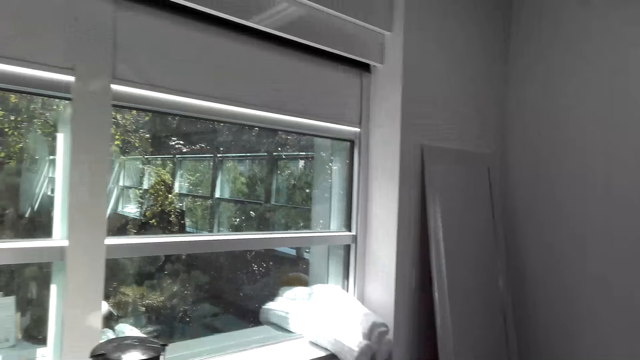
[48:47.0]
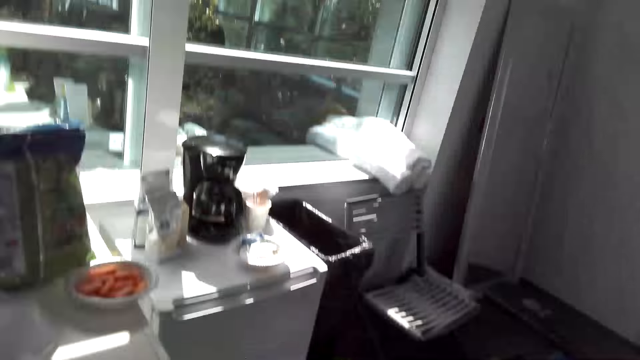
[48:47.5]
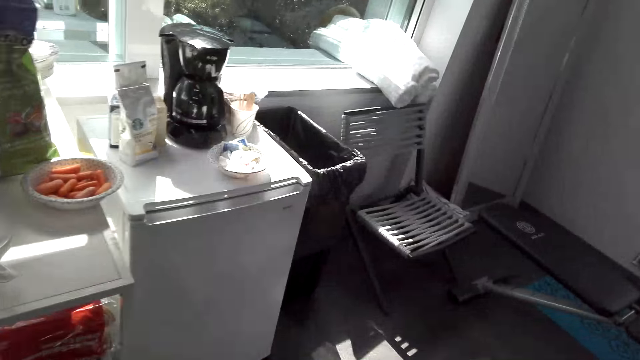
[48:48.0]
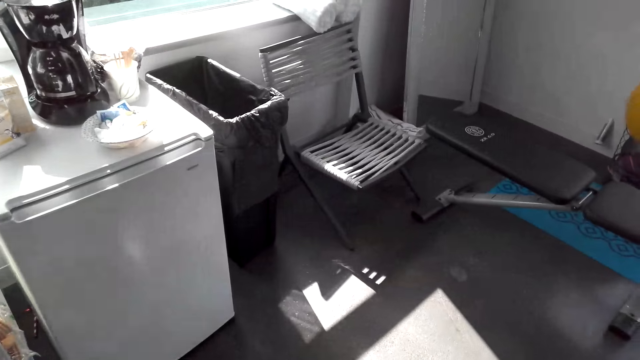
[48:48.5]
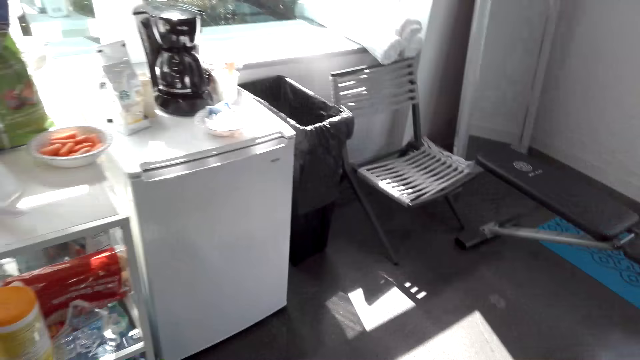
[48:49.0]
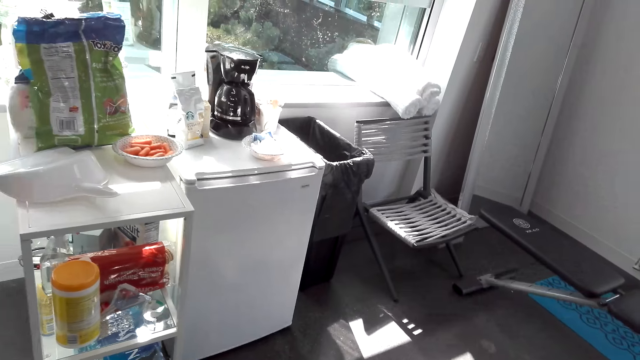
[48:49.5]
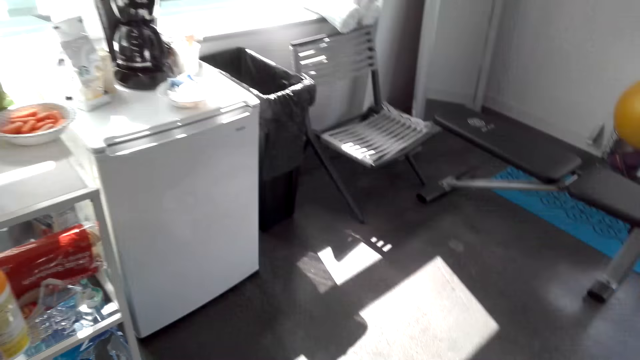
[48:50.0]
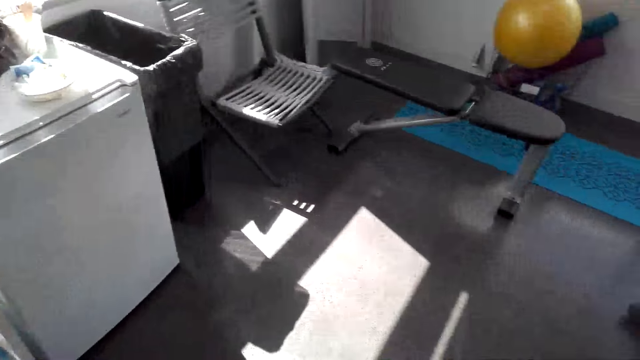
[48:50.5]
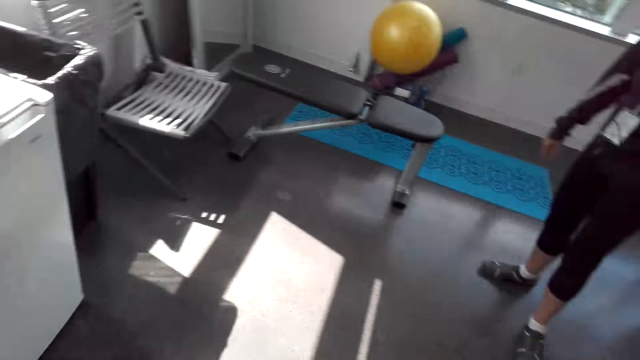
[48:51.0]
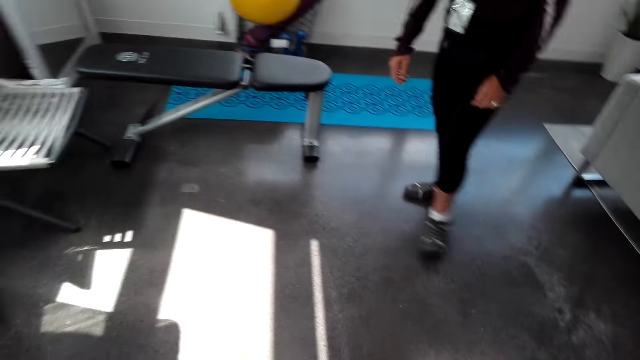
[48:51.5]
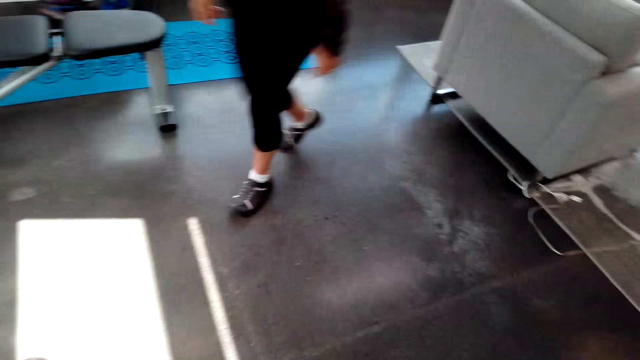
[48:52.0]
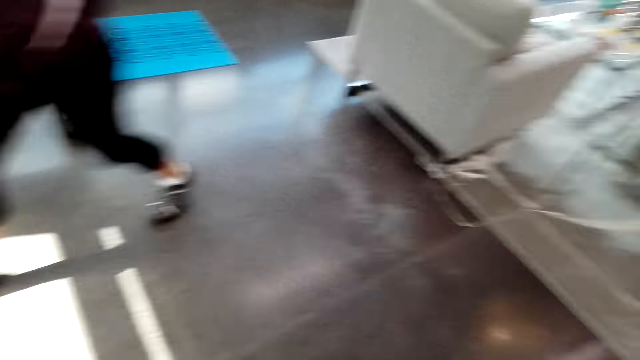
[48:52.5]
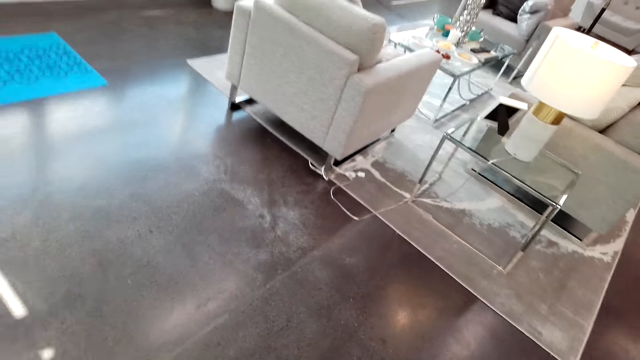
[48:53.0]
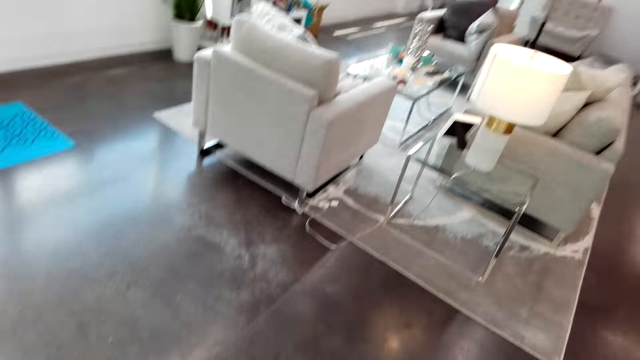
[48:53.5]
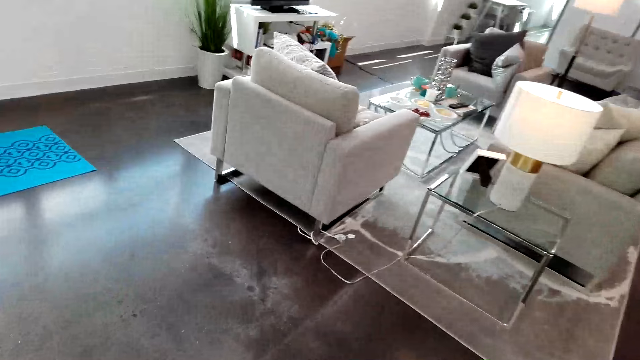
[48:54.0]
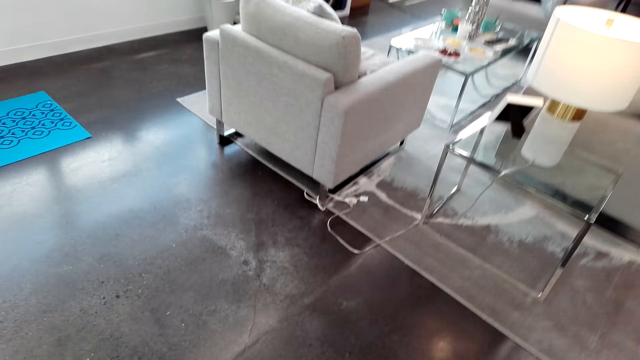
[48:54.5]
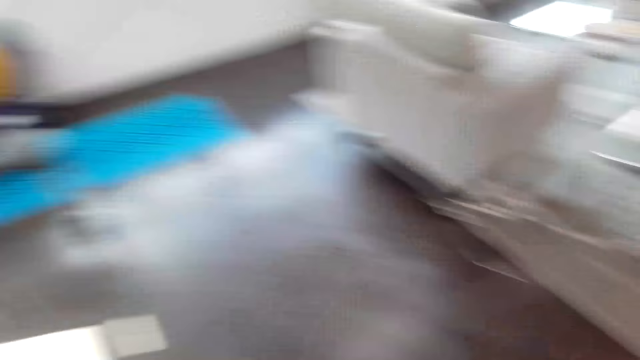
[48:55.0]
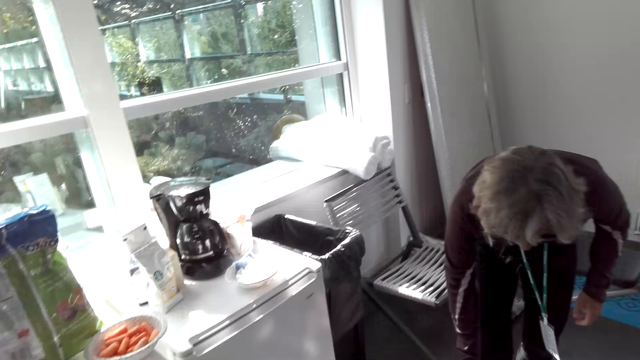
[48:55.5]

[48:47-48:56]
The lady laughs with the camera wearer and walks in the room.

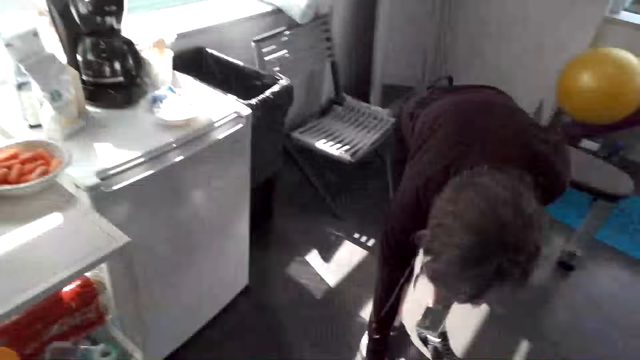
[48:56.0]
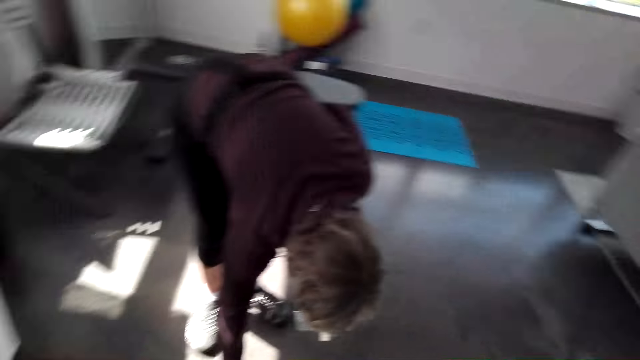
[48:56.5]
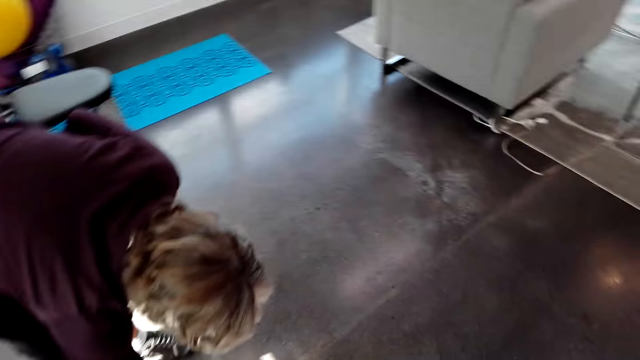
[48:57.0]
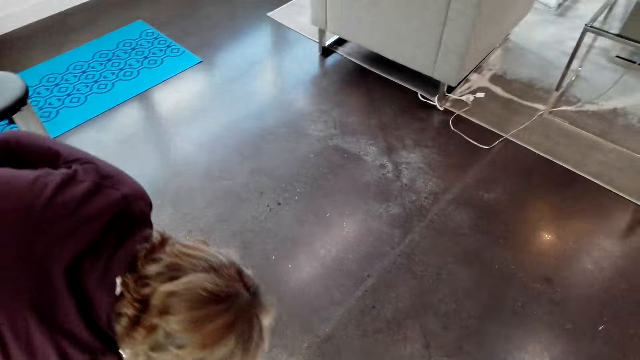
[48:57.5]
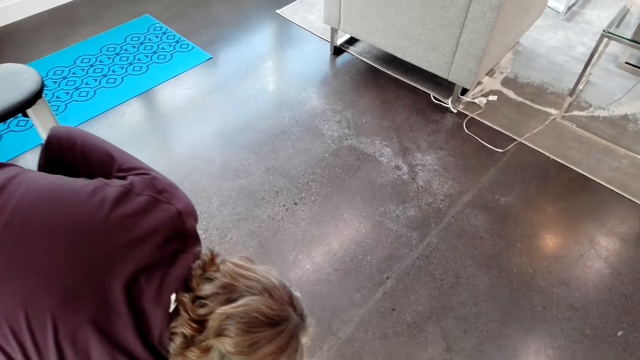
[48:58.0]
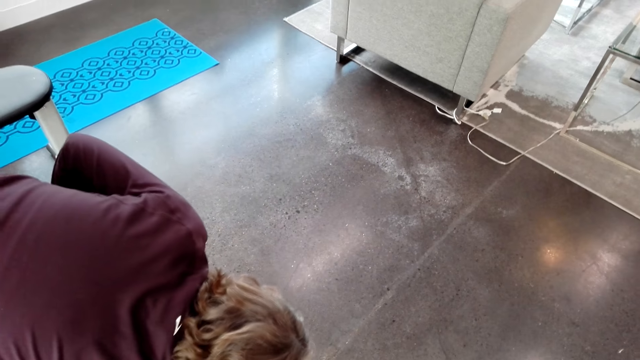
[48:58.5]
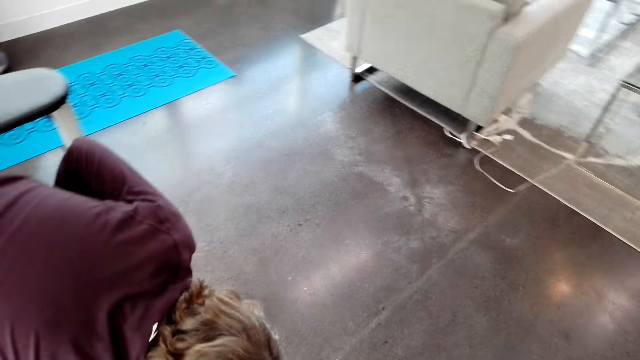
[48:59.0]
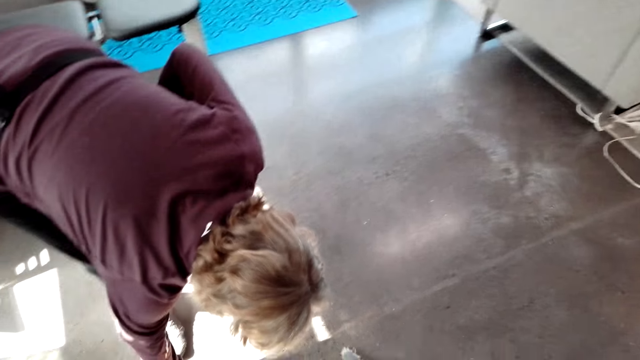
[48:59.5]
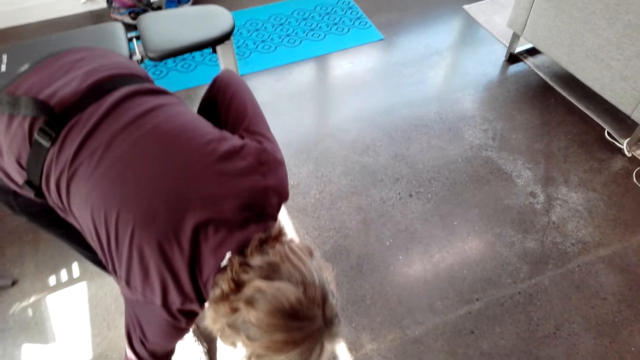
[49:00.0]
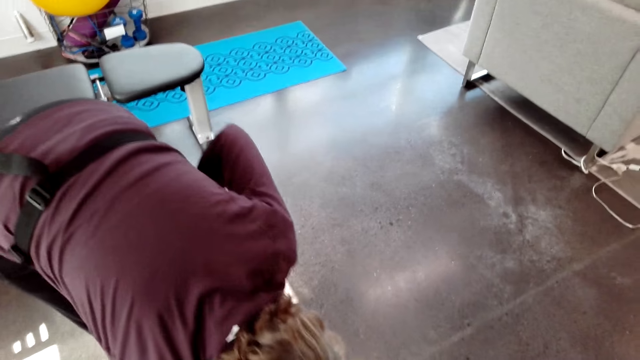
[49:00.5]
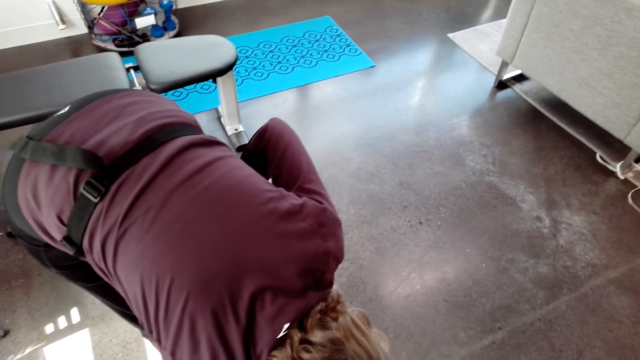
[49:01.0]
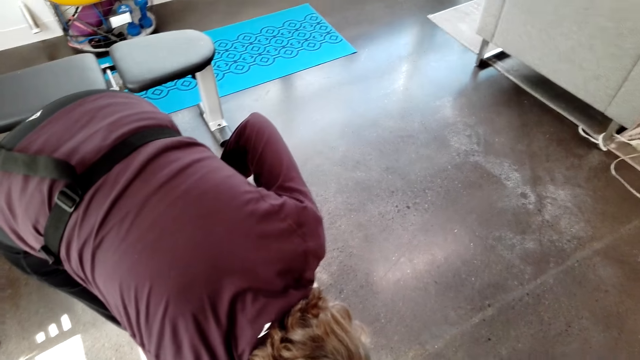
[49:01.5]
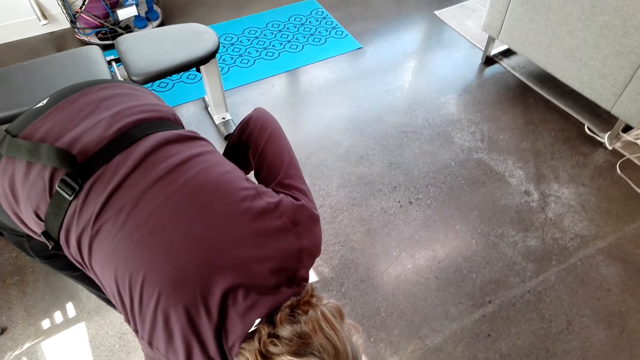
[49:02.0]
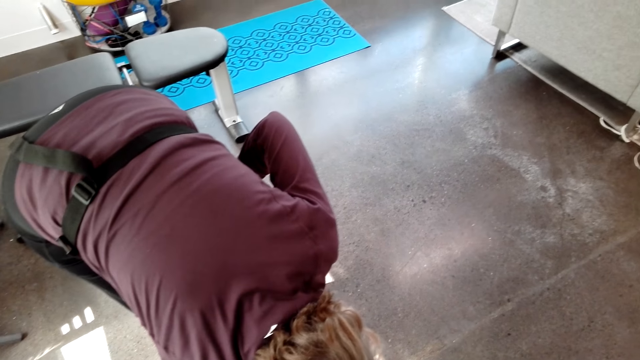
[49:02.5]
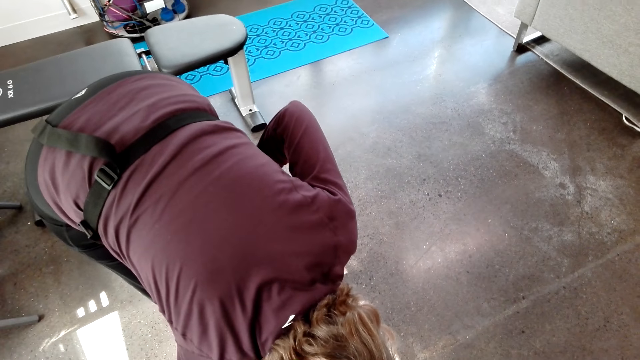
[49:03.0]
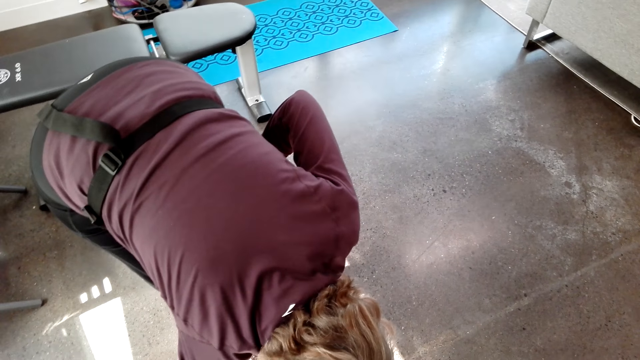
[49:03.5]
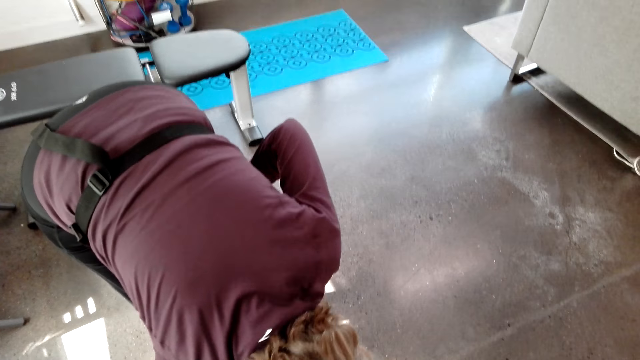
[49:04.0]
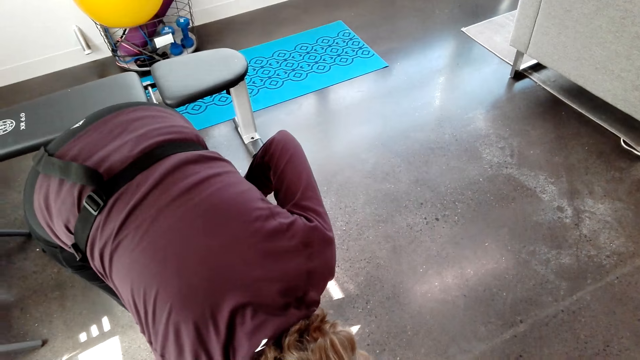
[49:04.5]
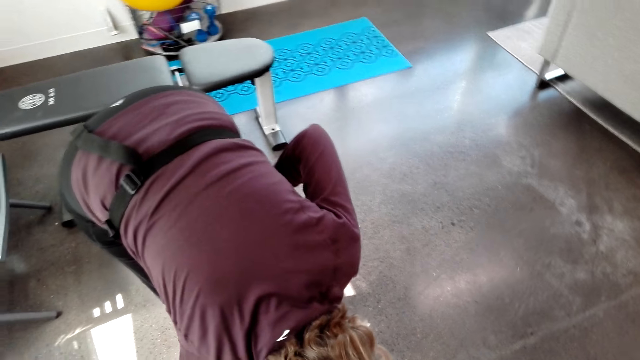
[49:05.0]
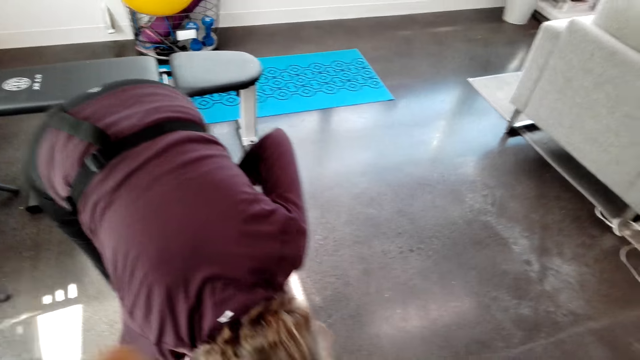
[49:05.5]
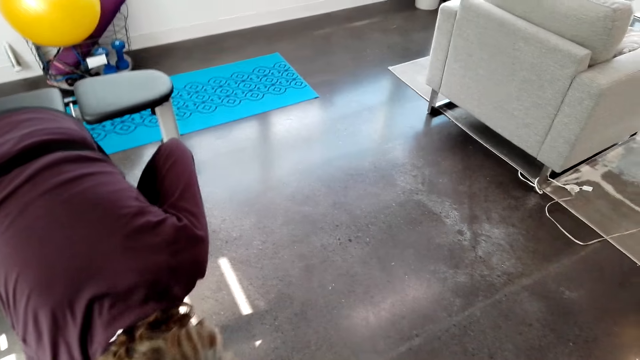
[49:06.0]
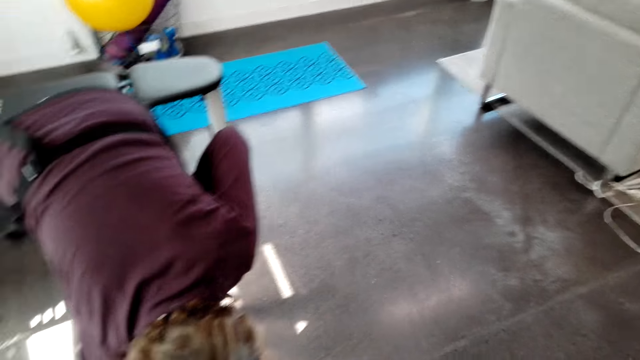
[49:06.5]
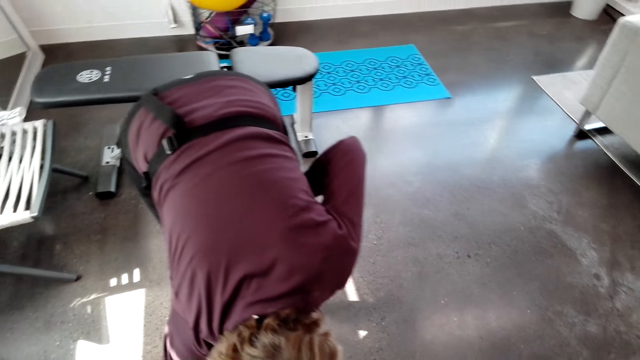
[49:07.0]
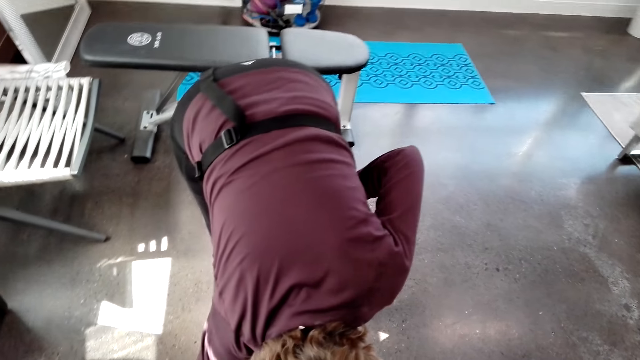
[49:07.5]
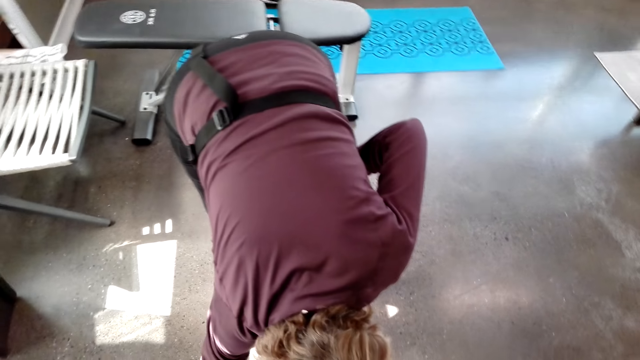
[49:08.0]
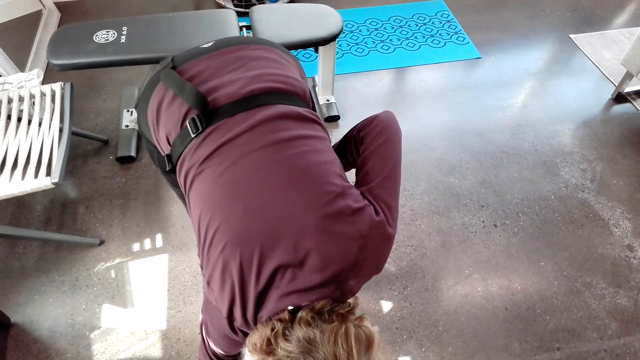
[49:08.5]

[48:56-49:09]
The lady bends to the floor and speaks to the camera wearer. The camera wearer speaks to the lady. The lady picks up a dust pan.
